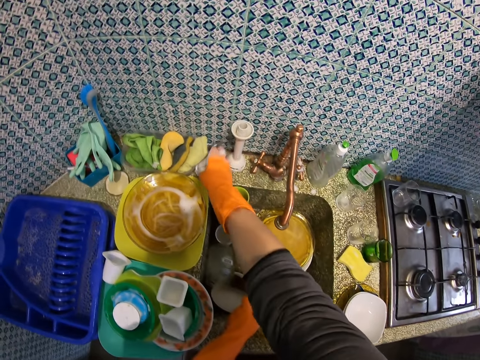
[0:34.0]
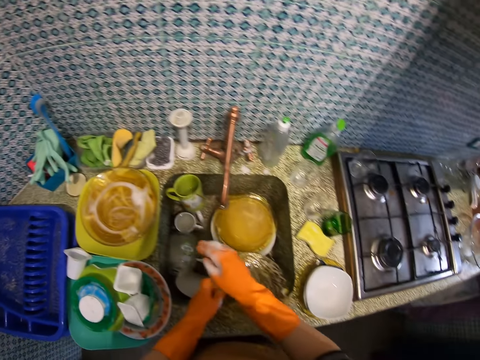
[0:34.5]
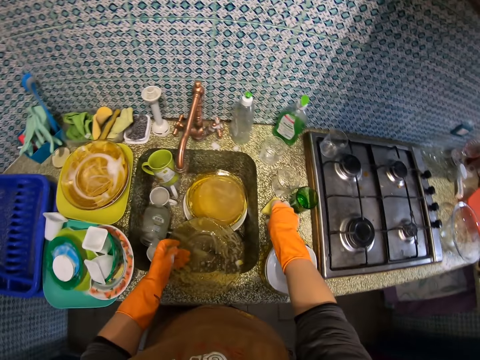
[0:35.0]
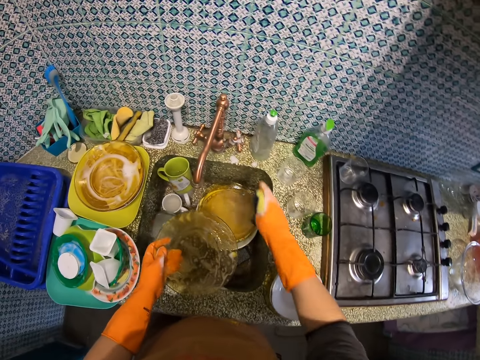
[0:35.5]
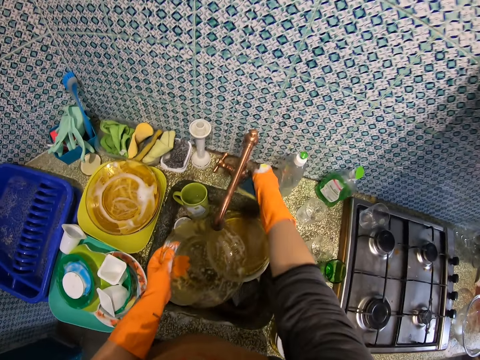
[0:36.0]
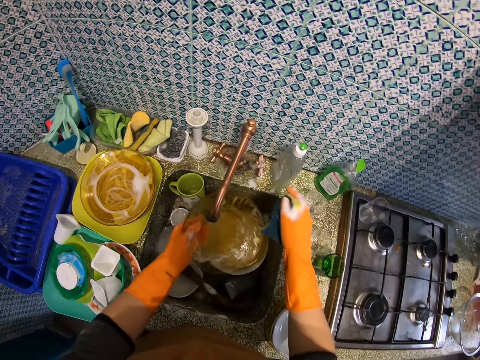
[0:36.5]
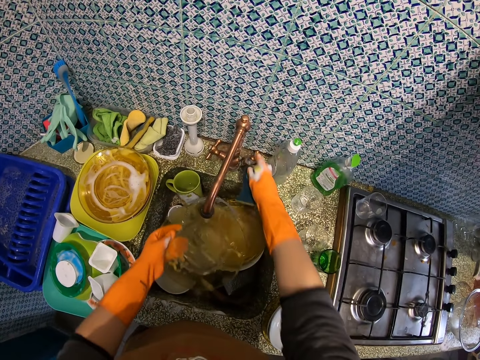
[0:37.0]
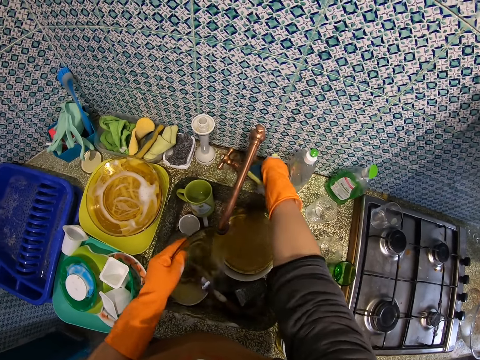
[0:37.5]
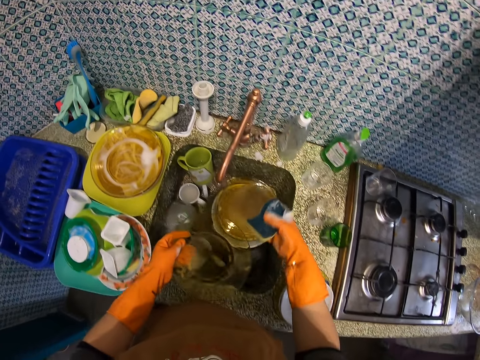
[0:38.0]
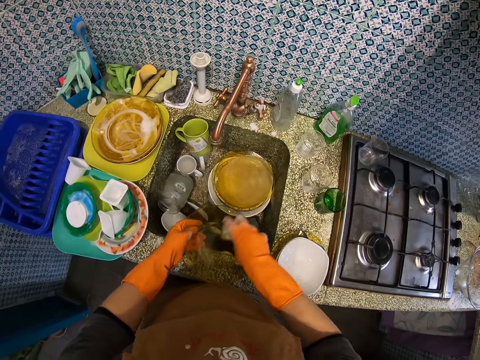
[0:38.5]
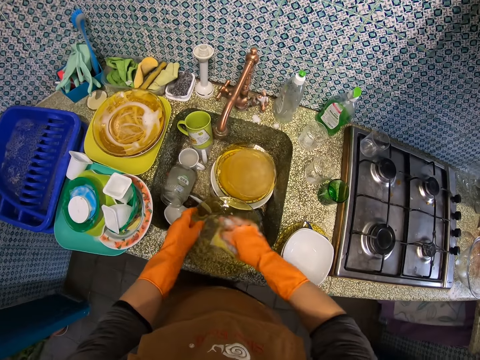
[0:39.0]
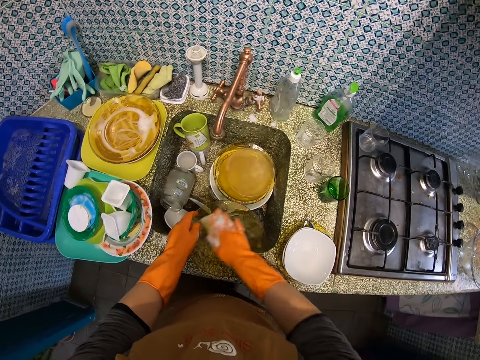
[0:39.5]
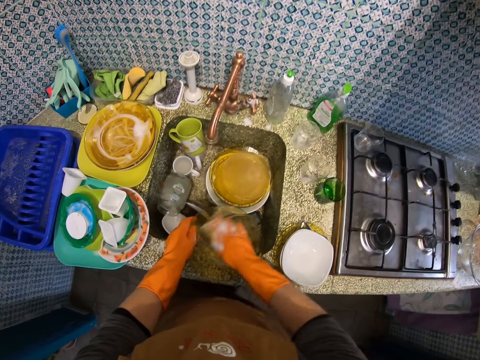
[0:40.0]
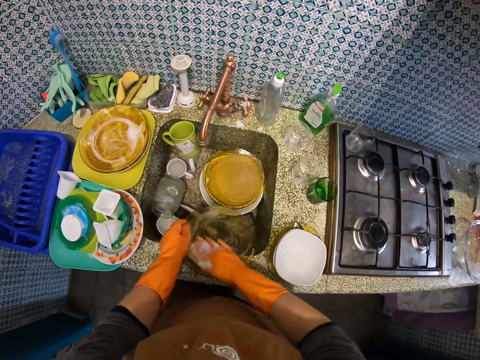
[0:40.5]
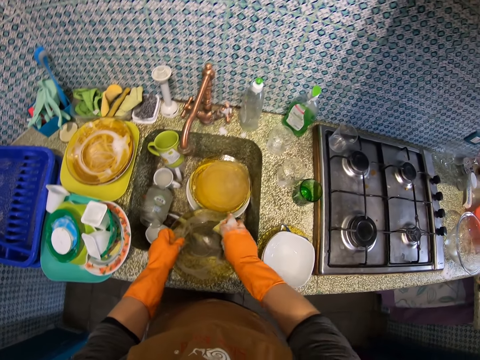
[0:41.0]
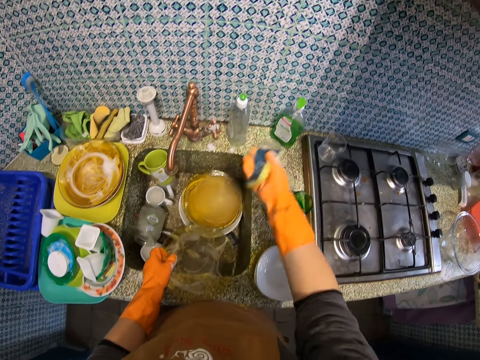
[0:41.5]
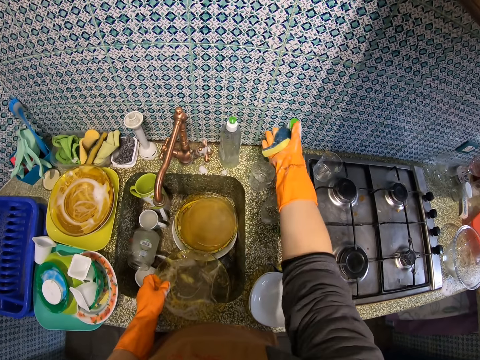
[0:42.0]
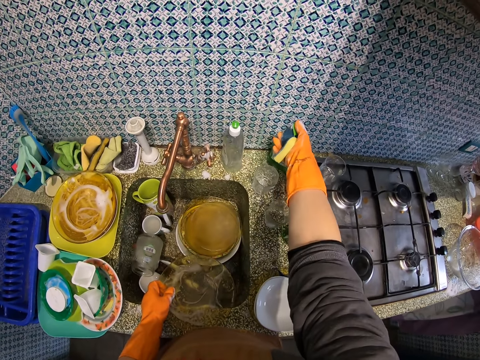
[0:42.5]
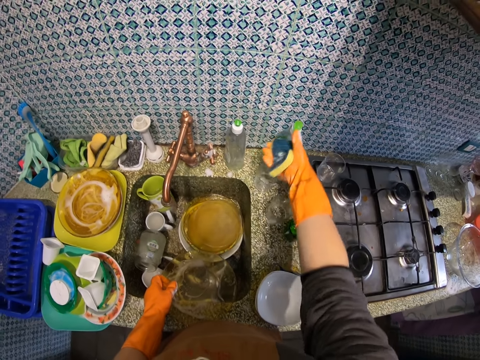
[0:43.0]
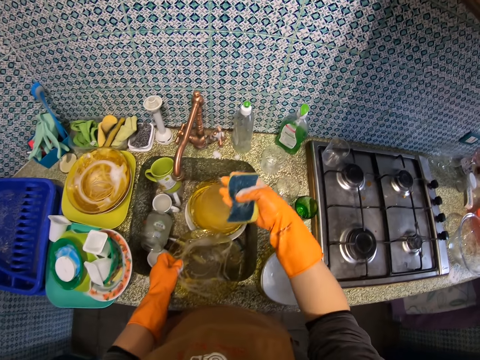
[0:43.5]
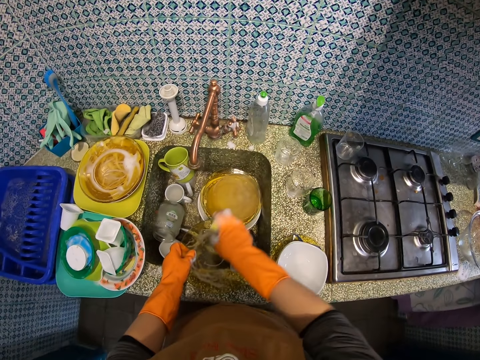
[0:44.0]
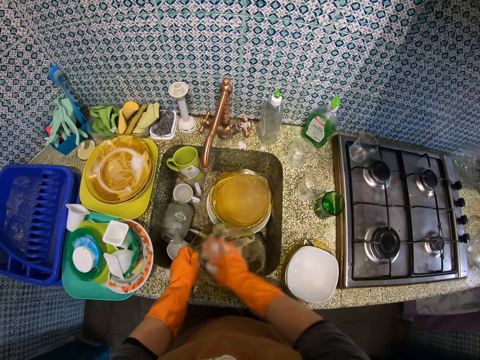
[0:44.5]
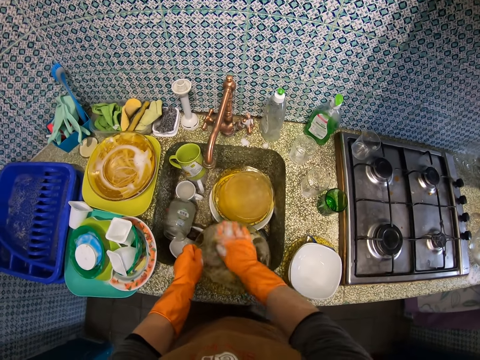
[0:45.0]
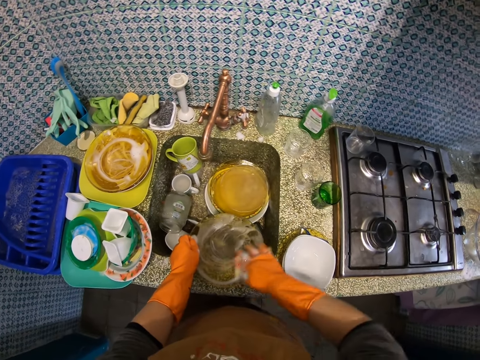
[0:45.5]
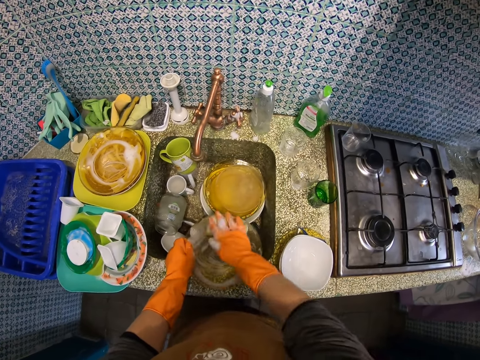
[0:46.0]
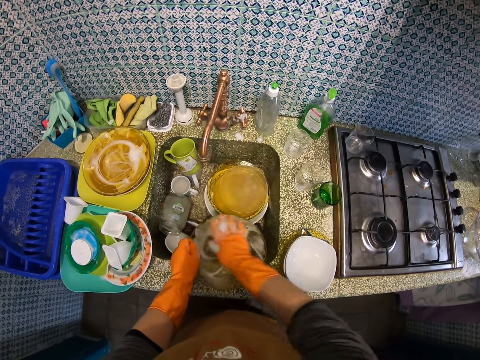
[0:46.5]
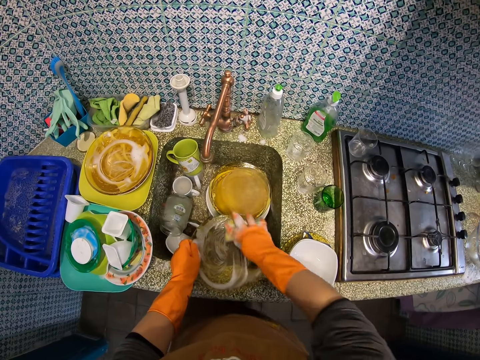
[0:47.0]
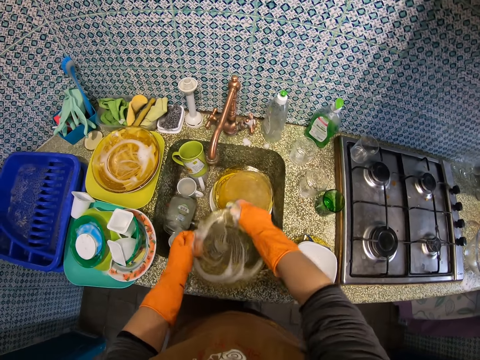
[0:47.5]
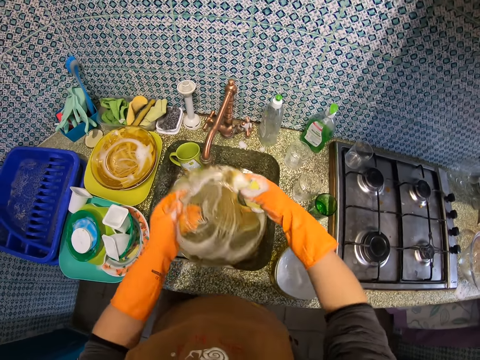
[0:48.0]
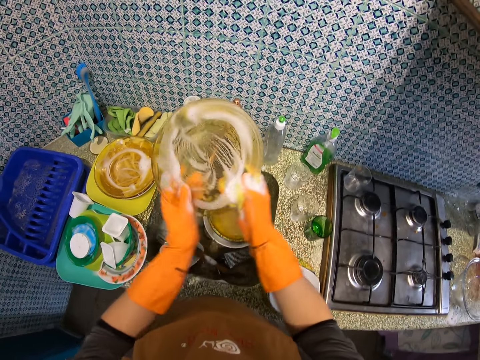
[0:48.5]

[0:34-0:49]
The camera wearer places the steel wool back on a storage tin. They take the dish washing sponge placed on the sink table. They open the water tap. They rinse the plate. They close the water tap. They wash the plate with the dish washing sponge. They pour the dish washing liquid on the dish washing sponge. They squeeze the dish washing sponge. They wash the plate with the dish washing sponge.

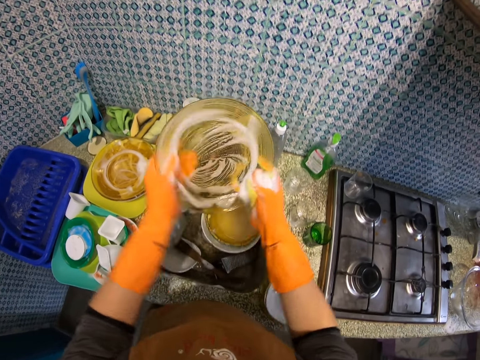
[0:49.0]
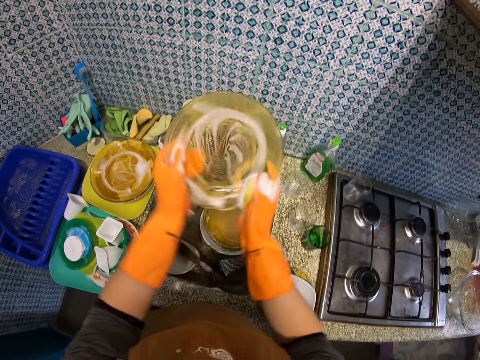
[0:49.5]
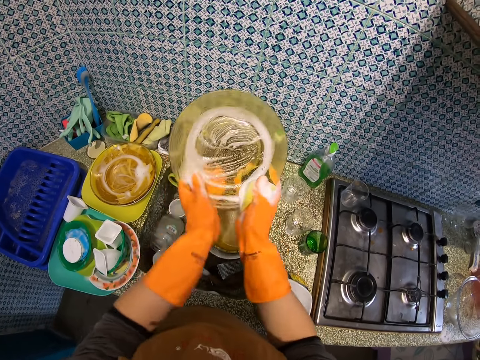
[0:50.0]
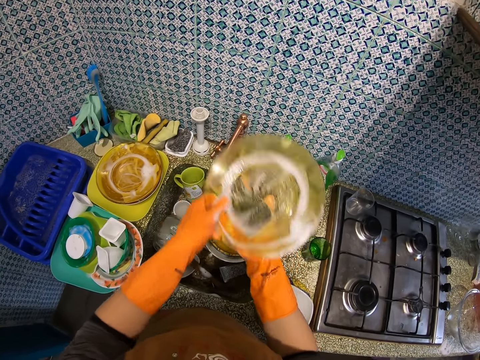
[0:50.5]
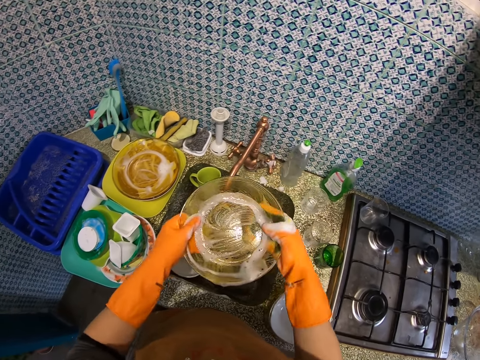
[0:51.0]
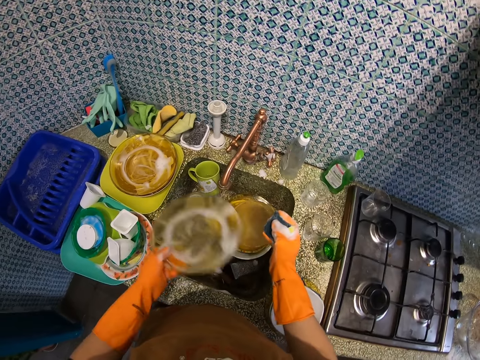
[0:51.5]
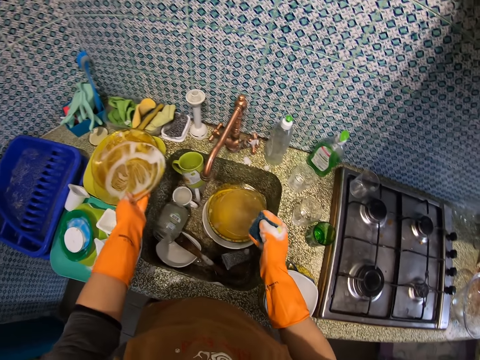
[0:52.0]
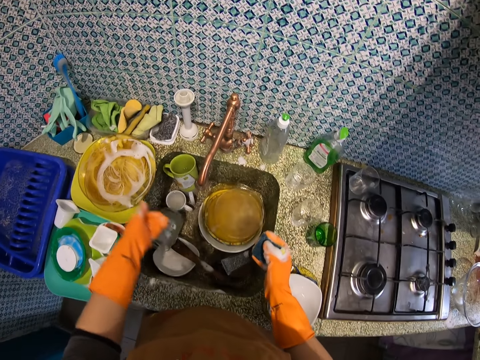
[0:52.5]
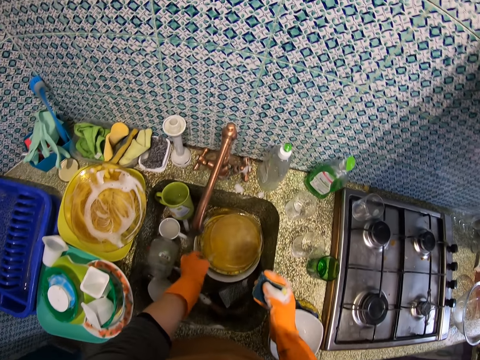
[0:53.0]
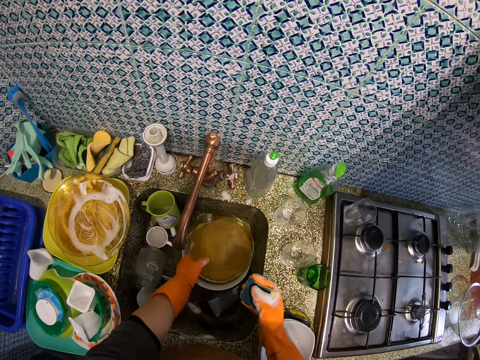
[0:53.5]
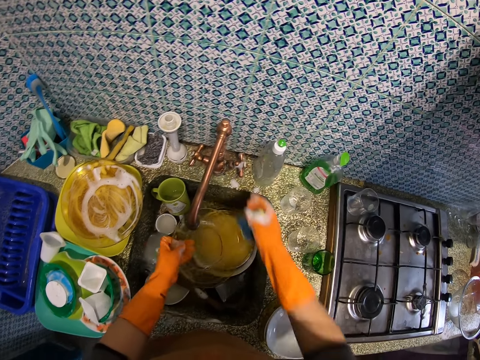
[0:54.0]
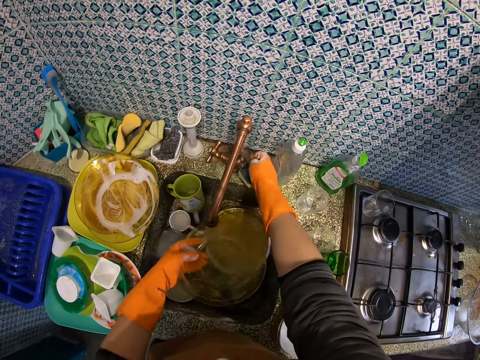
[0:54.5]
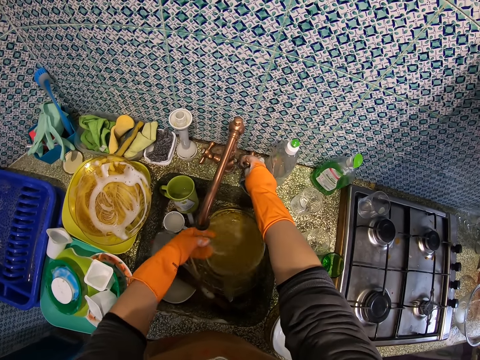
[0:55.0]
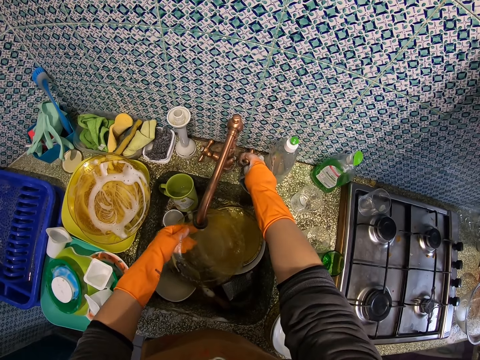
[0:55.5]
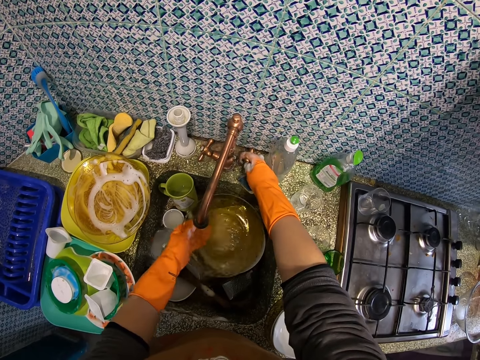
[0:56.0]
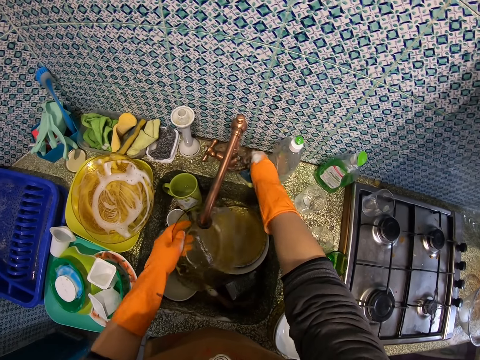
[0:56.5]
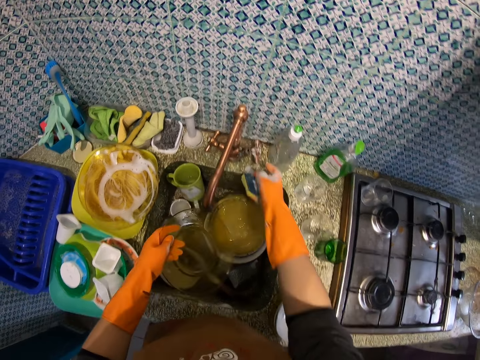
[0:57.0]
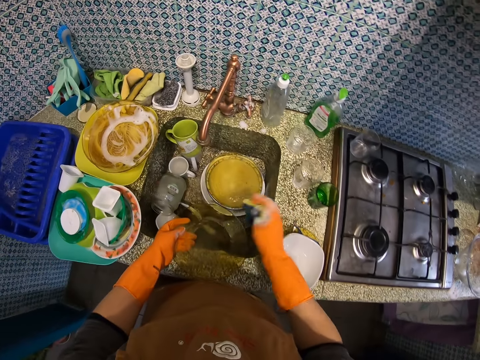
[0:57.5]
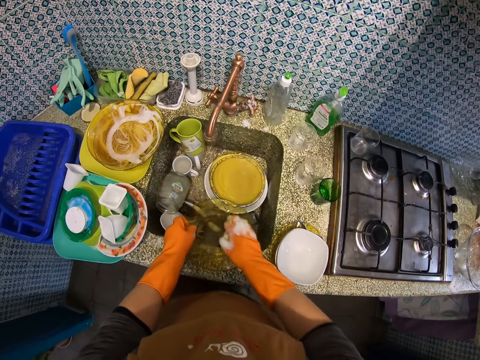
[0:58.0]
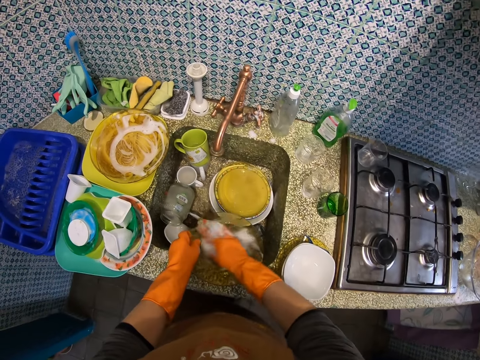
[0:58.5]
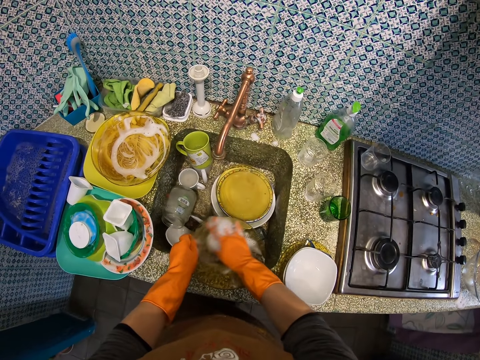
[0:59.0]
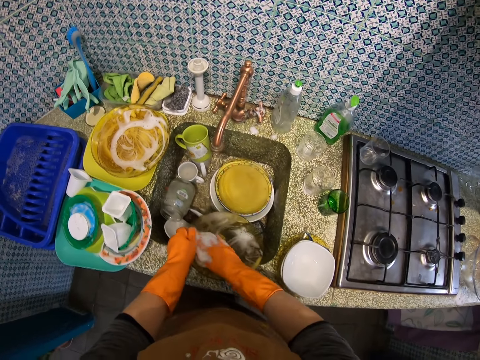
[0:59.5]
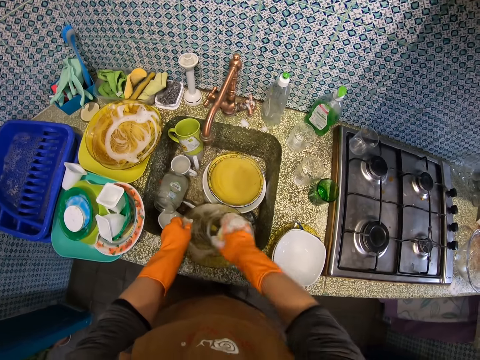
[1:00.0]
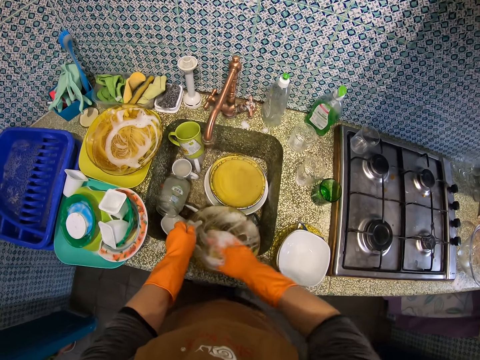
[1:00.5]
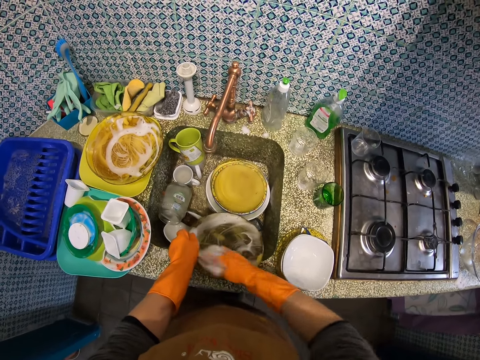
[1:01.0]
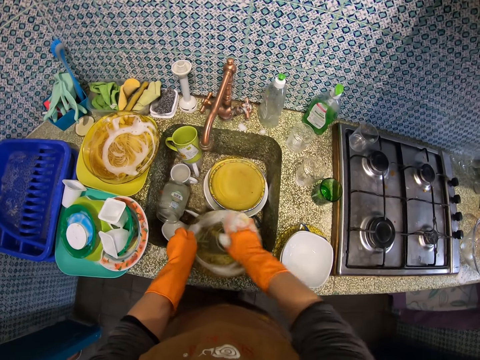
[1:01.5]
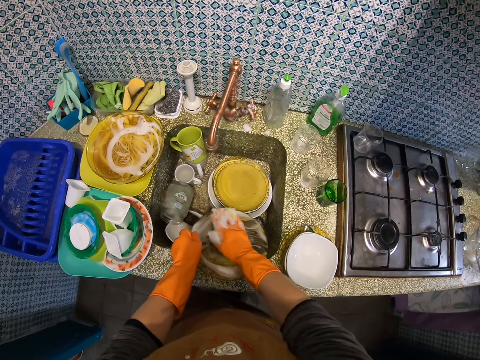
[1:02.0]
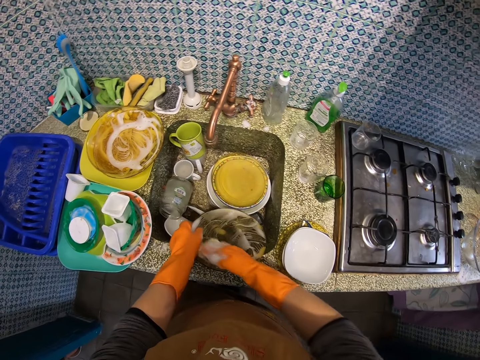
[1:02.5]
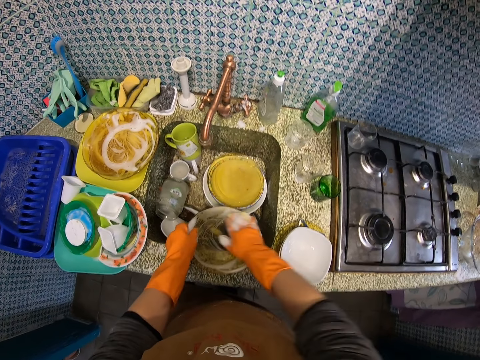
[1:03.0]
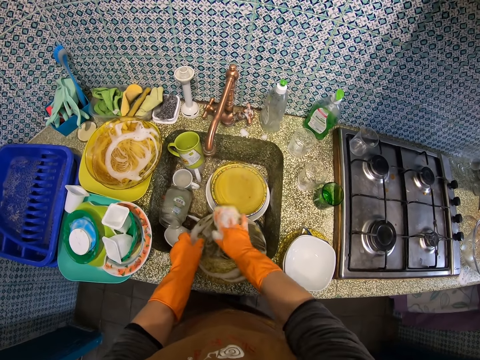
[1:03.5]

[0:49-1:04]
The camera wearer places the plate on another dish on the sink table. They take the plate placed in the sink. They open the water tap. They rinse the plate. They close the water tap. They wash the plate with a dish washing sponge.
